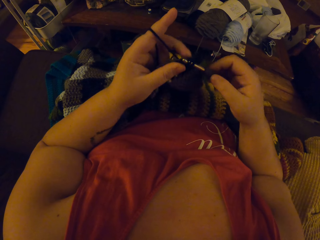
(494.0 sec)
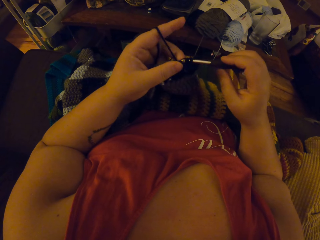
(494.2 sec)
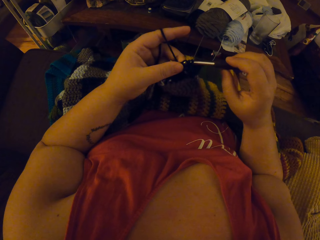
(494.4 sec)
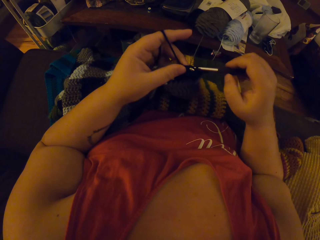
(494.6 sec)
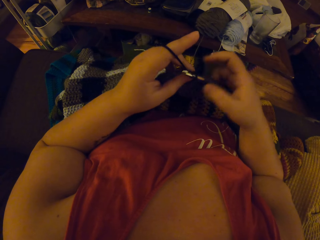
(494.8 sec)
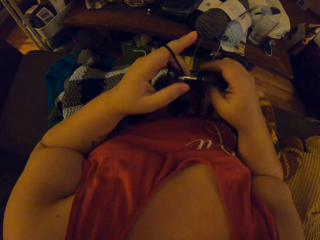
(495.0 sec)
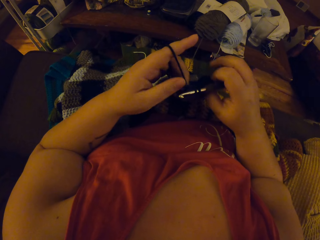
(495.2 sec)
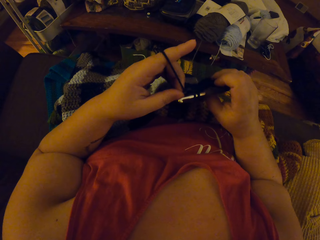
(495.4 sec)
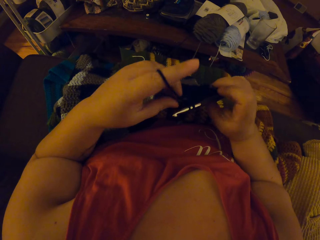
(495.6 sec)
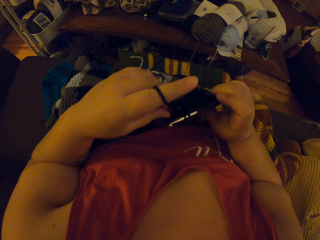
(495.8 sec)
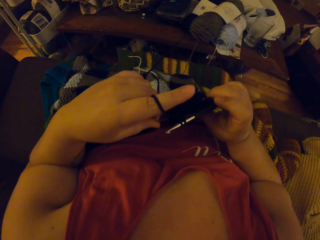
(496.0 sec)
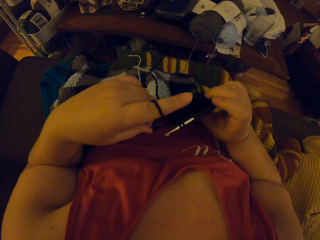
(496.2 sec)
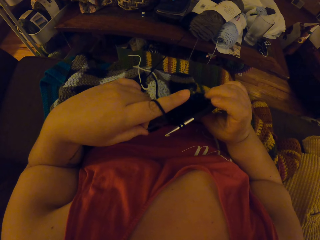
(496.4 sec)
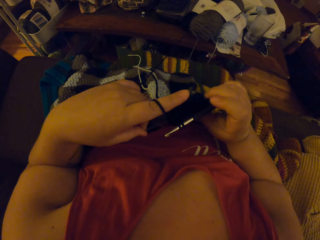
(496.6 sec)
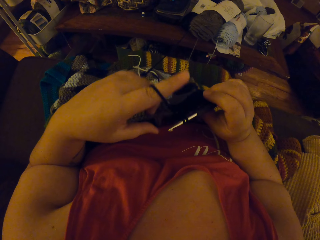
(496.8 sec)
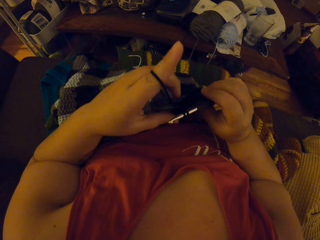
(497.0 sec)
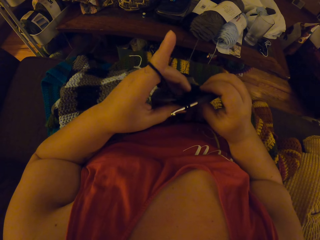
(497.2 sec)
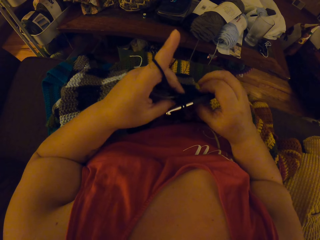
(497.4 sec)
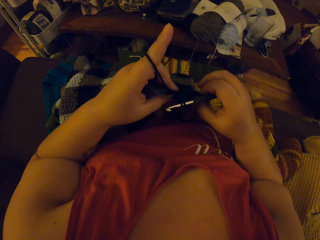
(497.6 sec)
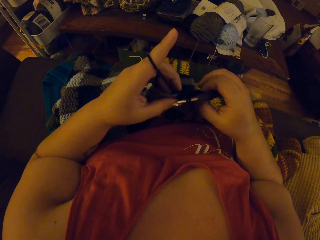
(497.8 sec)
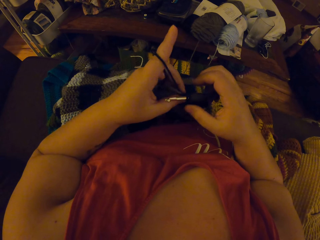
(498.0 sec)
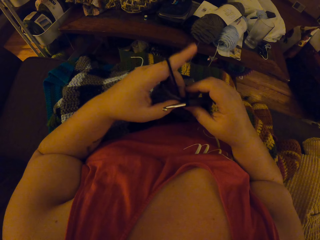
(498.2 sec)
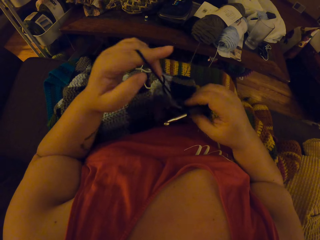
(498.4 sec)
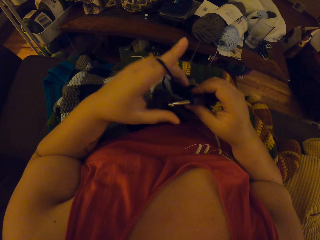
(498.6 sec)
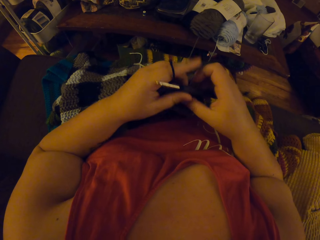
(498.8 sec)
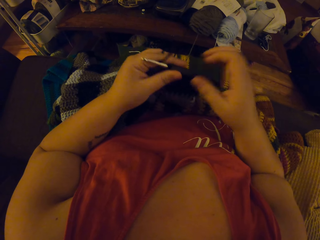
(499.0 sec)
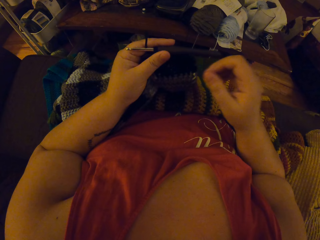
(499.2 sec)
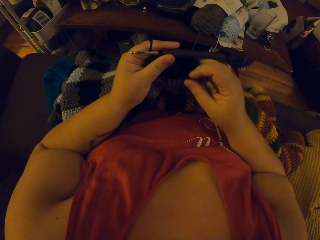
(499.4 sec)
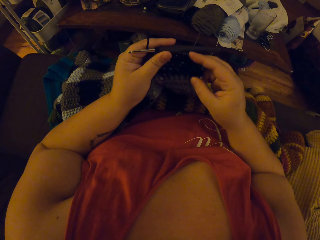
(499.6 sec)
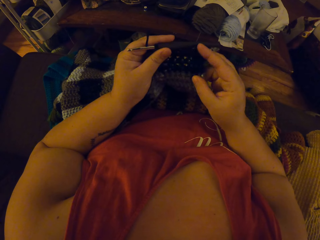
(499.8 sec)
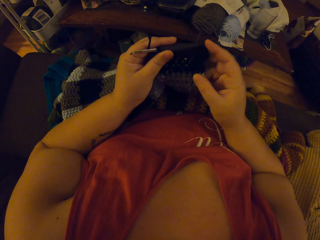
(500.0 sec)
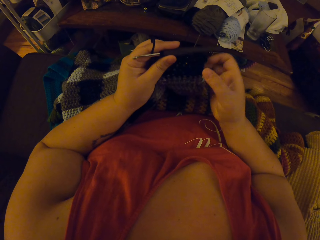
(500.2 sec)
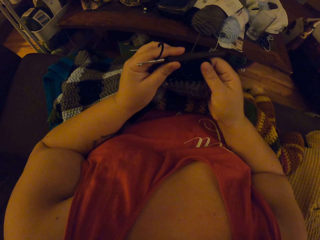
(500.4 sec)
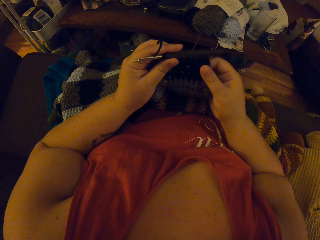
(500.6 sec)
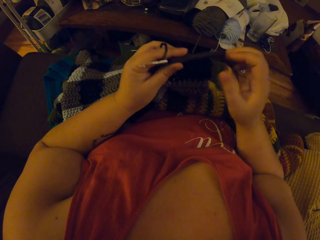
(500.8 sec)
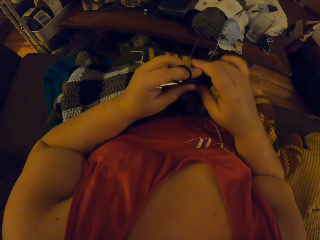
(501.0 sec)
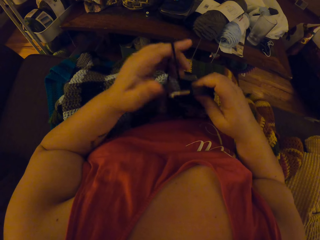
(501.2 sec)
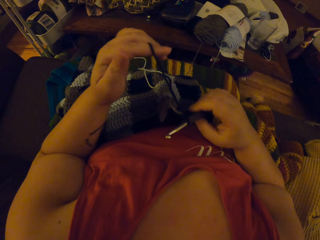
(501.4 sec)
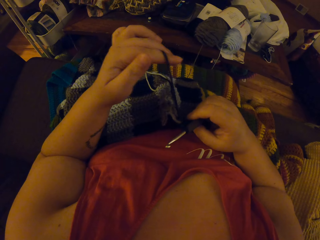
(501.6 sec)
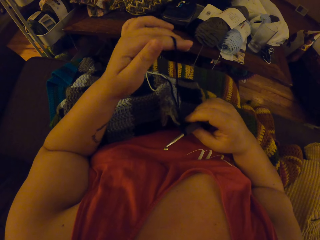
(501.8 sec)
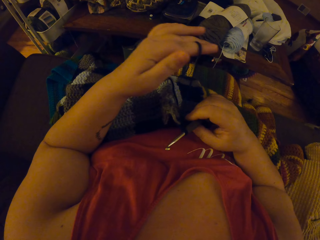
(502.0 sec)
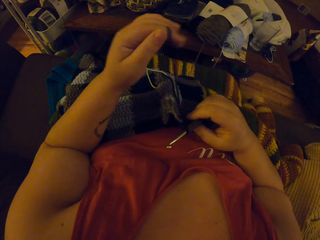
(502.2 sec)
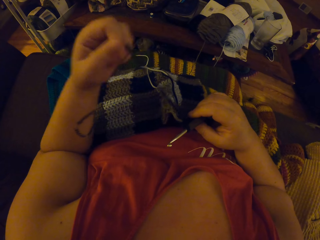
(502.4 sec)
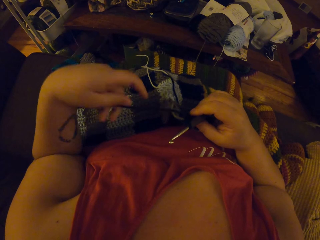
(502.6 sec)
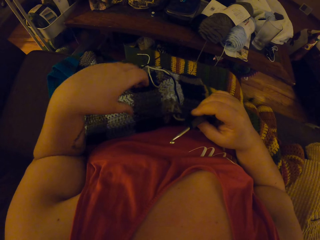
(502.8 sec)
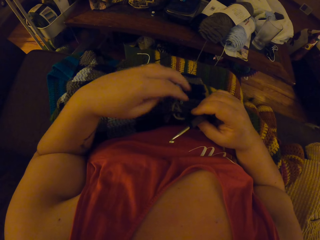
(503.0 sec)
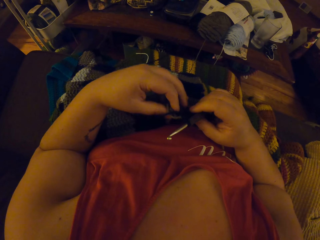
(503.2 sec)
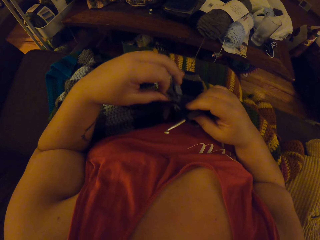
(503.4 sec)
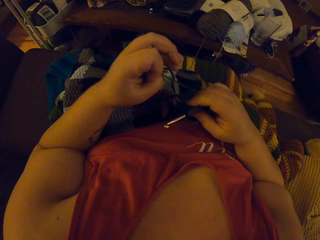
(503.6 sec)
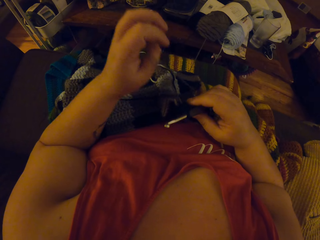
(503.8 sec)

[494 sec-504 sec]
The camera wearer checks the edge of the crochet. She tightens the thread. She adjusts the yarn with her left hand.

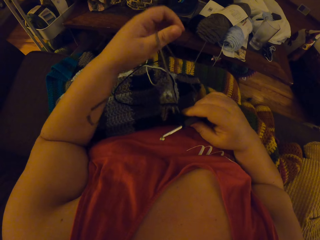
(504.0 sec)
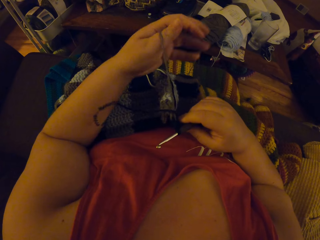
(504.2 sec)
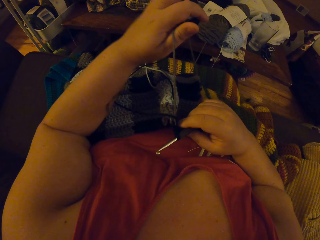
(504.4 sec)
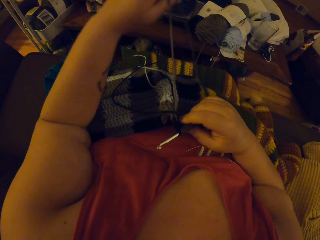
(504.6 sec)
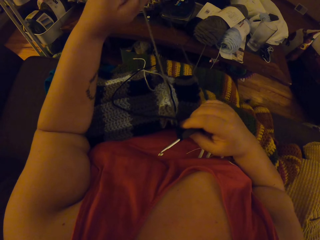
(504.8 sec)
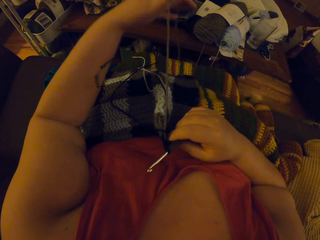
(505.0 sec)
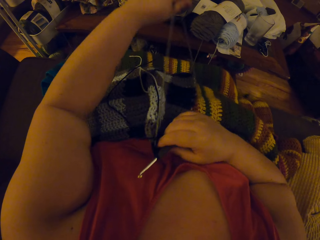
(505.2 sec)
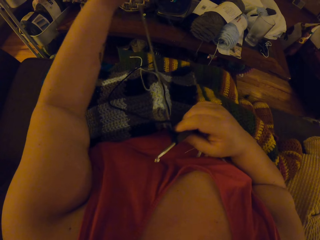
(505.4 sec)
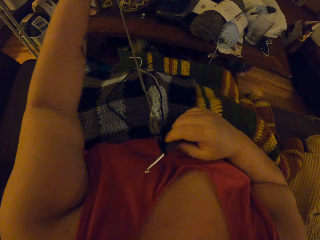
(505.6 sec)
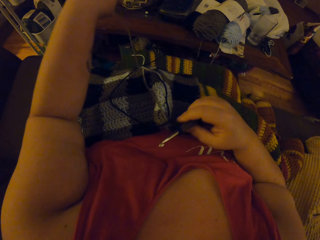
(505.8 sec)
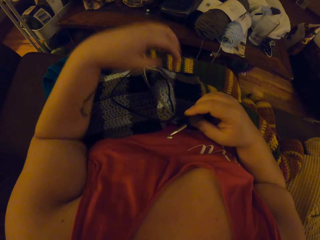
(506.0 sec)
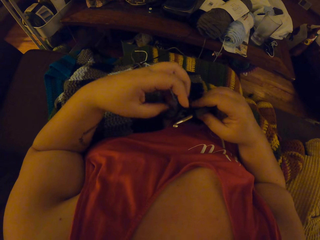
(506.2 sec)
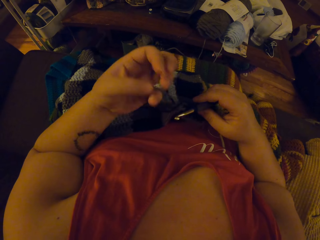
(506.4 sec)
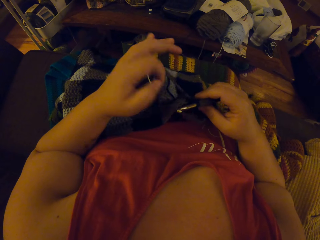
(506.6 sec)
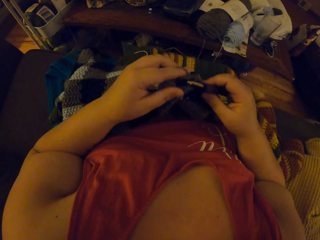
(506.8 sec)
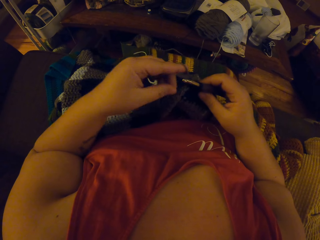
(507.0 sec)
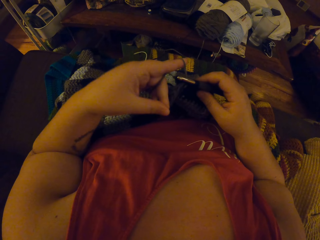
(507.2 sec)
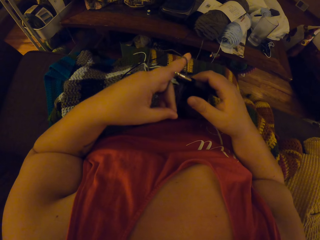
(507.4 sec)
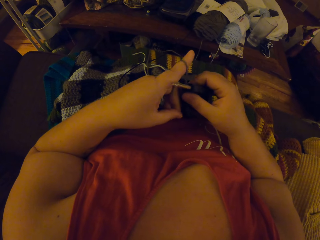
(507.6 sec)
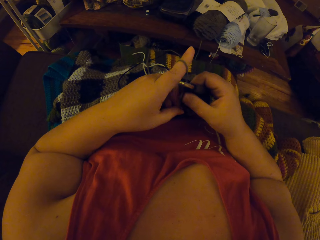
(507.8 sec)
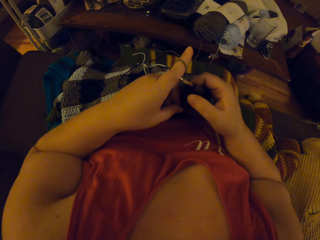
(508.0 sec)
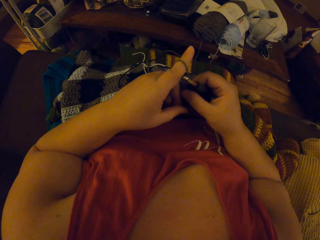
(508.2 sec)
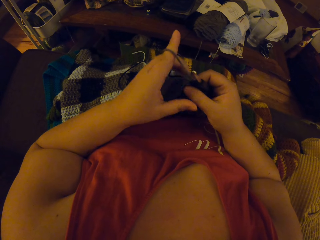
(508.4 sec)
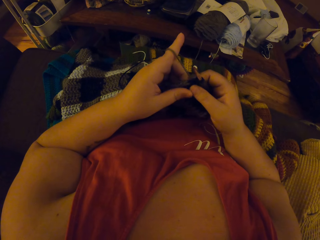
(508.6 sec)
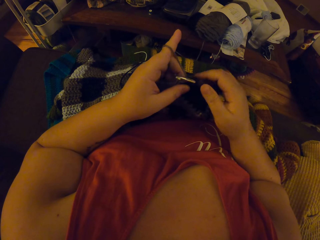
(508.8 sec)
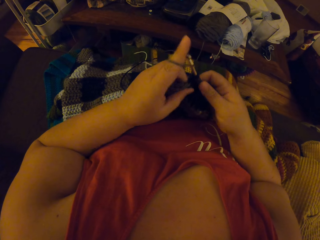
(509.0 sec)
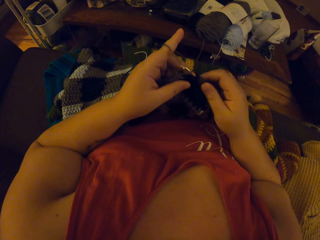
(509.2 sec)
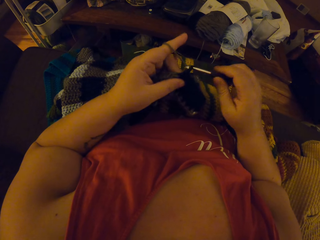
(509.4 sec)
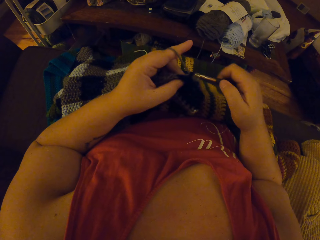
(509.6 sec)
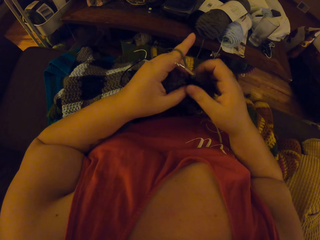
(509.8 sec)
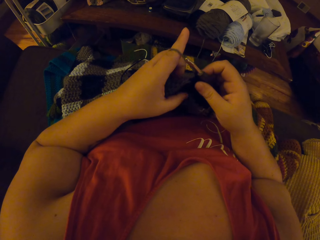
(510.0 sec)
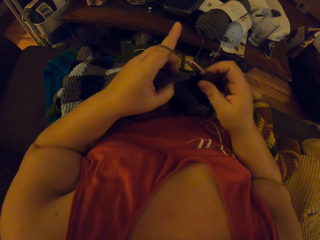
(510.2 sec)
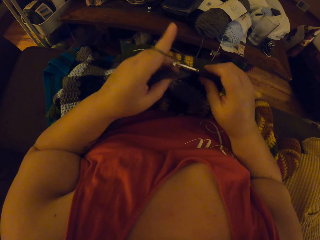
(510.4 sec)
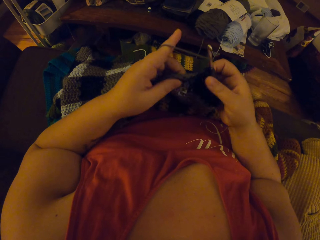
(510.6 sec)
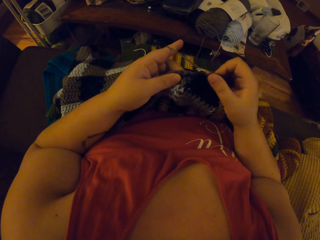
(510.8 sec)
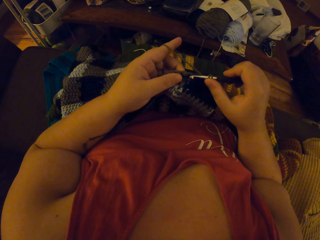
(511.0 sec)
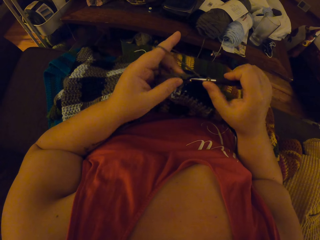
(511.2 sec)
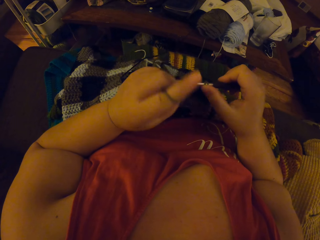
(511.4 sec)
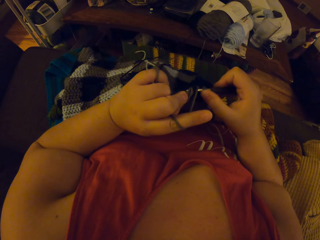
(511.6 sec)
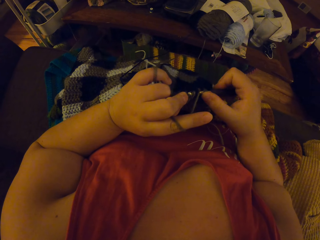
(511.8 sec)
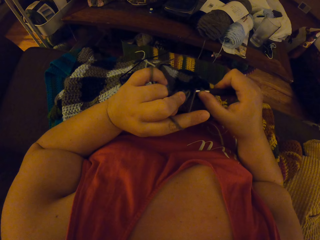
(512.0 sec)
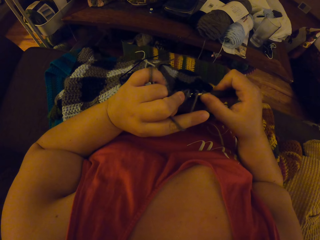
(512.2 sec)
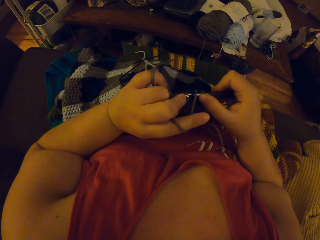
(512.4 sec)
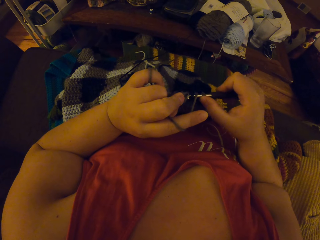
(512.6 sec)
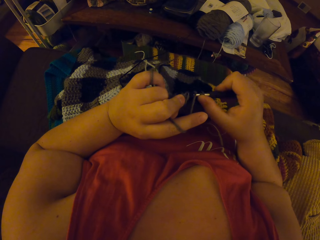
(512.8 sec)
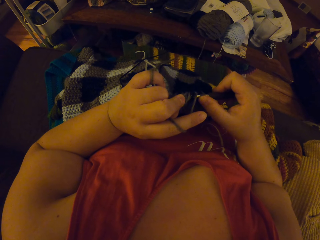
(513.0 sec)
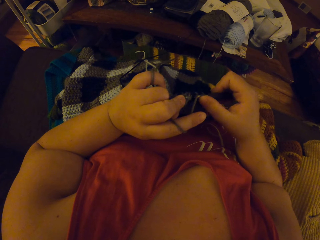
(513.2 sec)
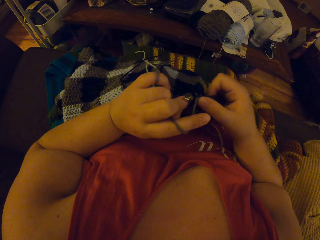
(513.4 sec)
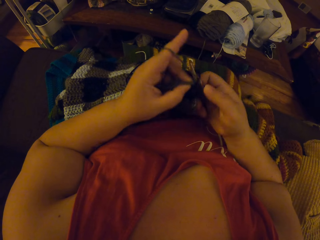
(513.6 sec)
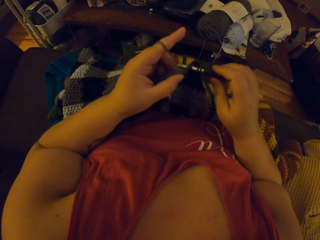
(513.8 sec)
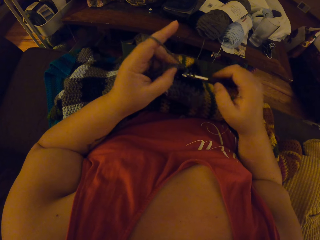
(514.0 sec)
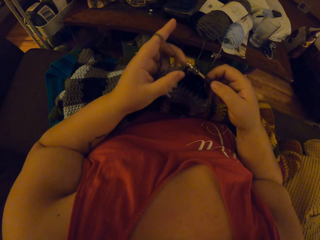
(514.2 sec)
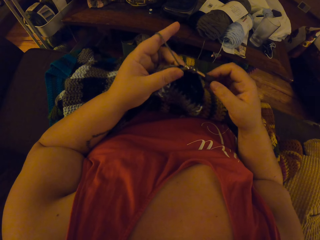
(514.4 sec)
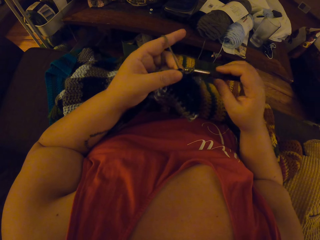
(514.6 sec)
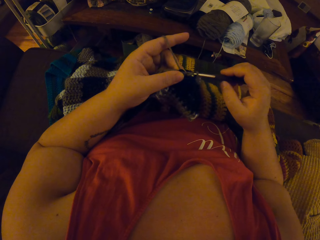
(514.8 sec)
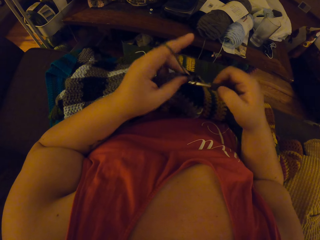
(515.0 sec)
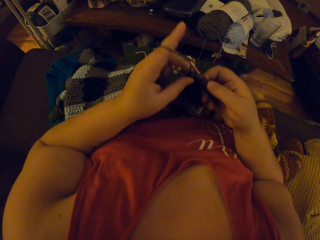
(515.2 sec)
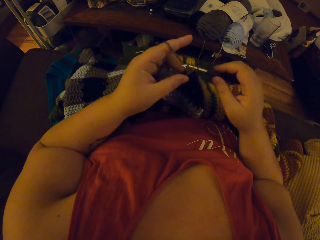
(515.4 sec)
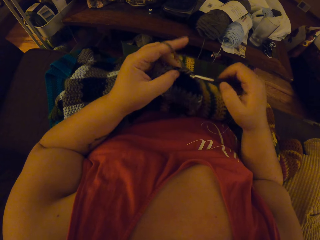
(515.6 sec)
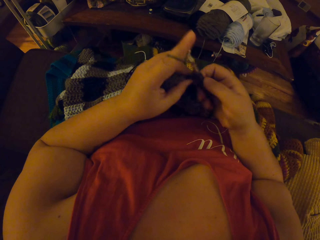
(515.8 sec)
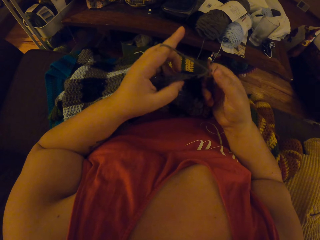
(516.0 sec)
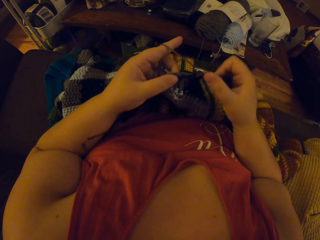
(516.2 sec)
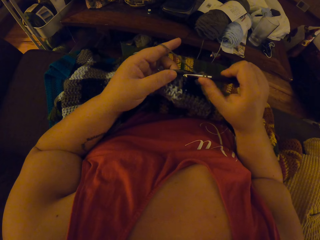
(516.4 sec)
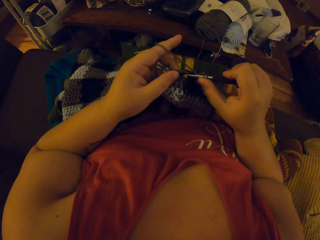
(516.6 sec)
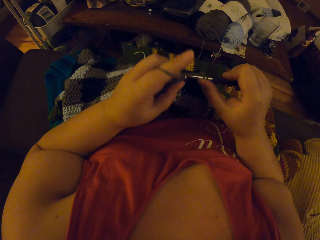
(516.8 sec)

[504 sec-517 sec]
The camera wearer straightens the thread. They roll the thread on the index finger. They continue crocheting with the yarn.
